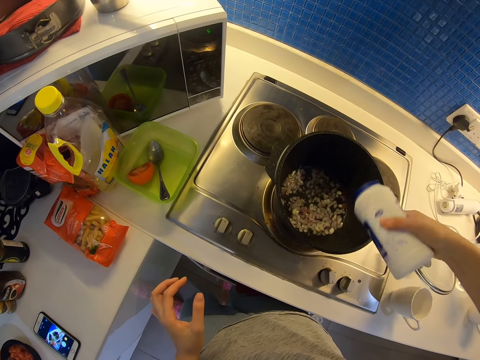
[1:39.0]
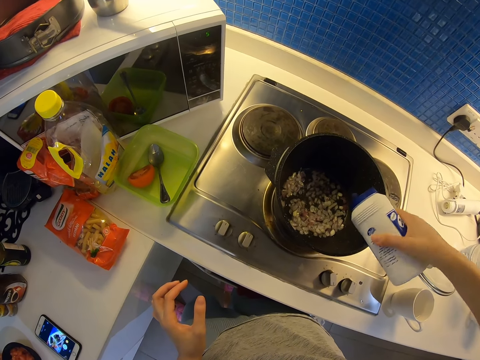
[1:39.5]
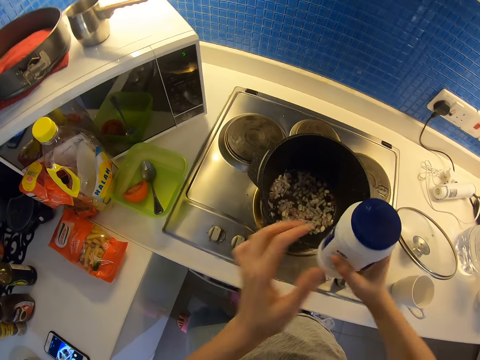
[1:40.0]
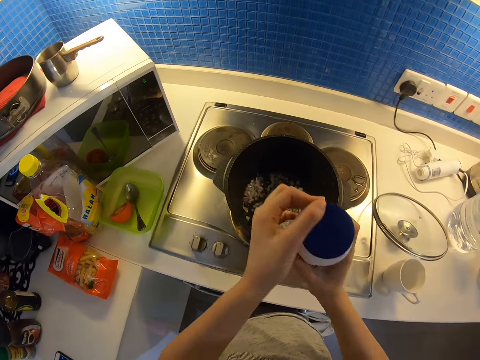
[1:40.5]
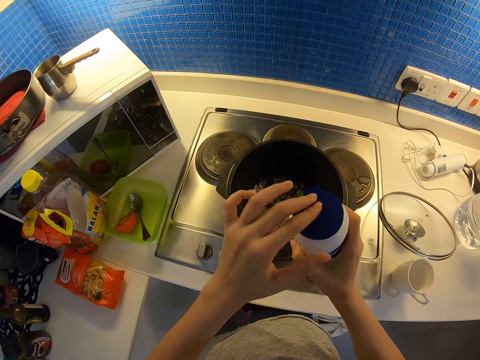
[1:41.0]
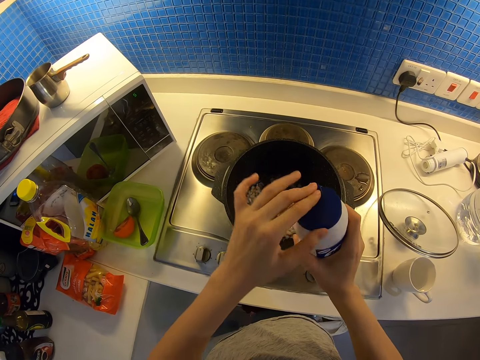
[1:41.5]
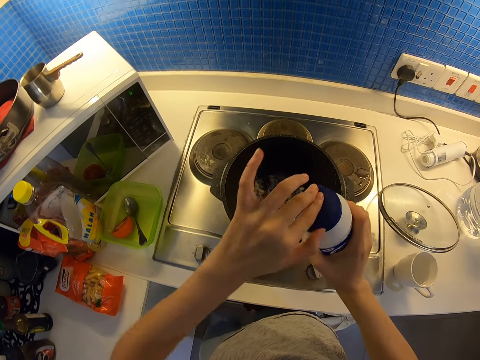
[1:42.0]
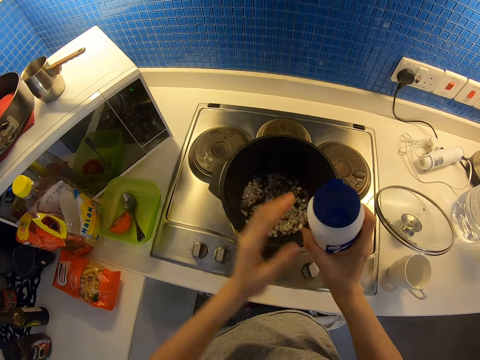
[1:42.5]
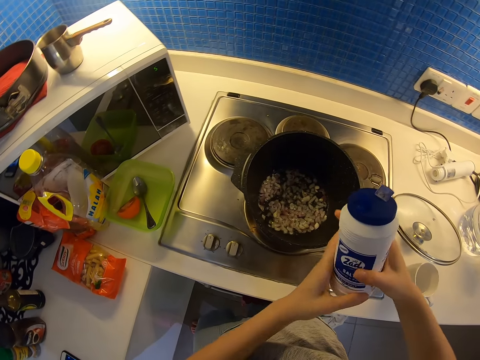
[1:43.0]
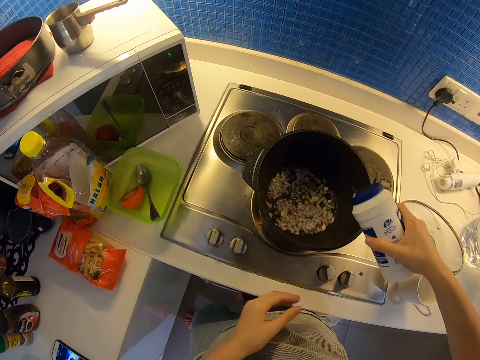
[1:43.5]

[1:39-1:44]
The camera wearer closes the ingredient container with his left hand. He opens the ingredient container with his left hand from the other edge. He pours the ingredient into the pot with his right hand.

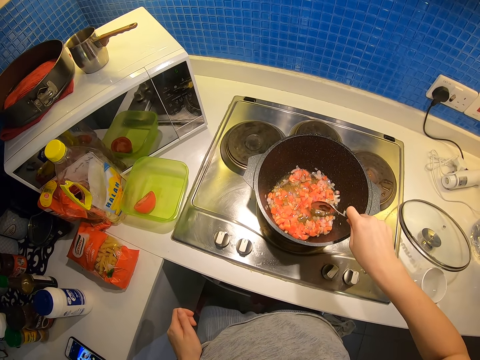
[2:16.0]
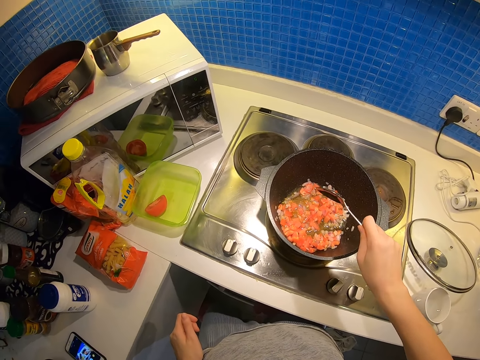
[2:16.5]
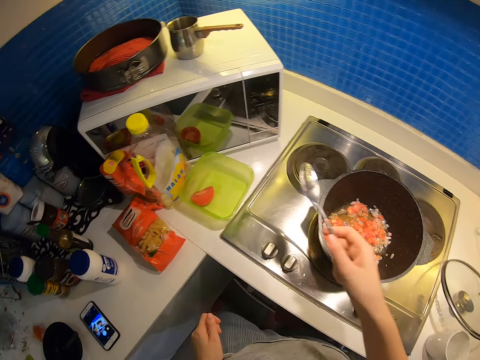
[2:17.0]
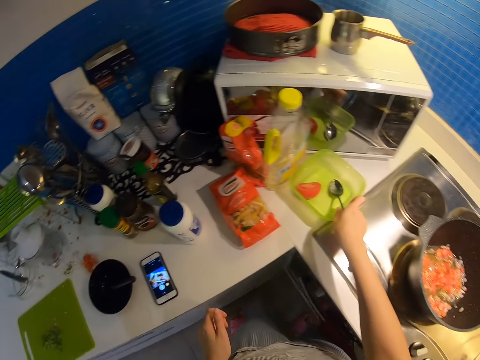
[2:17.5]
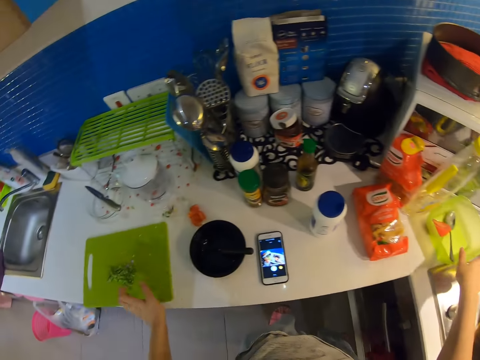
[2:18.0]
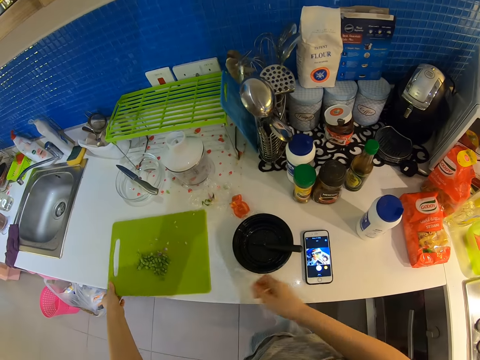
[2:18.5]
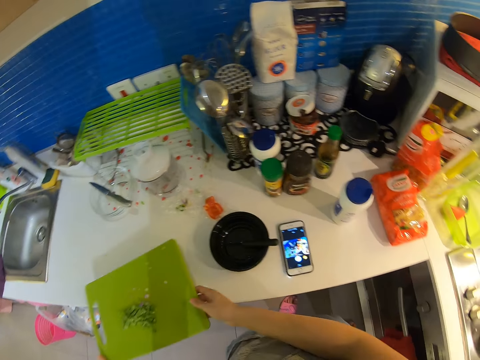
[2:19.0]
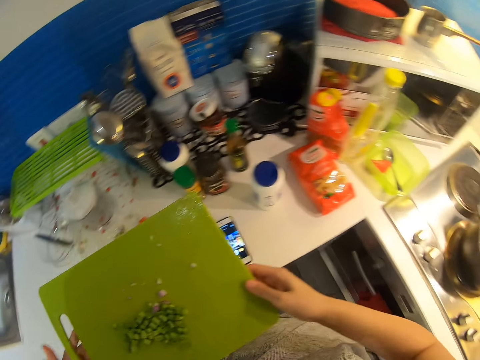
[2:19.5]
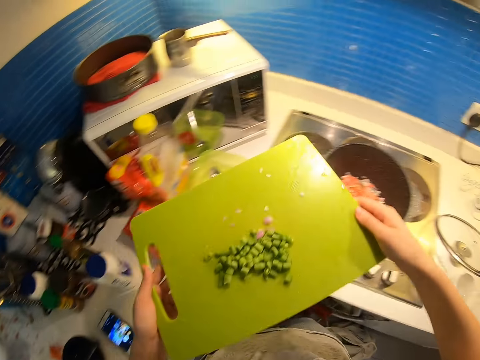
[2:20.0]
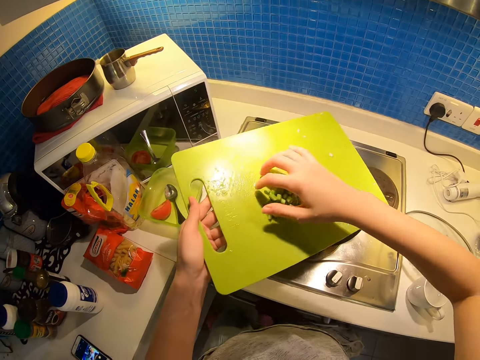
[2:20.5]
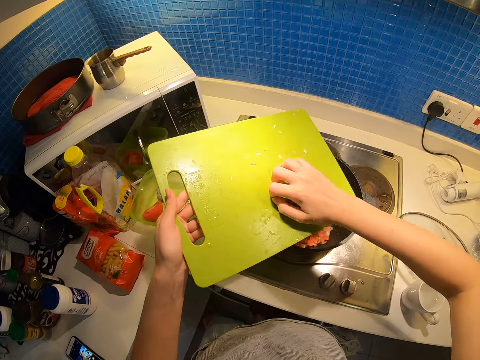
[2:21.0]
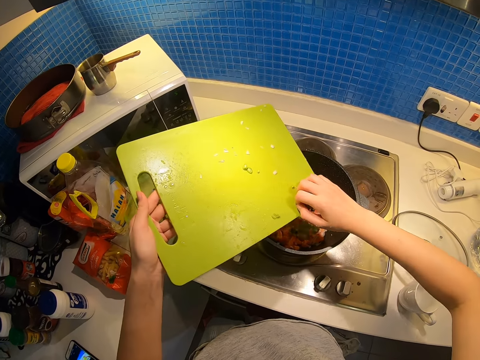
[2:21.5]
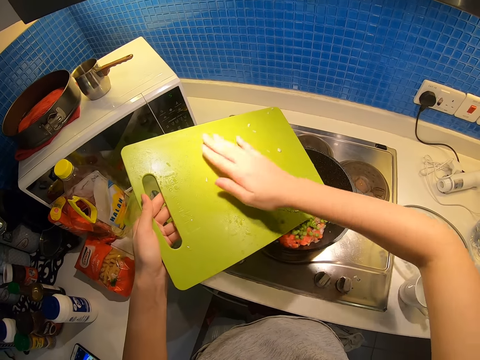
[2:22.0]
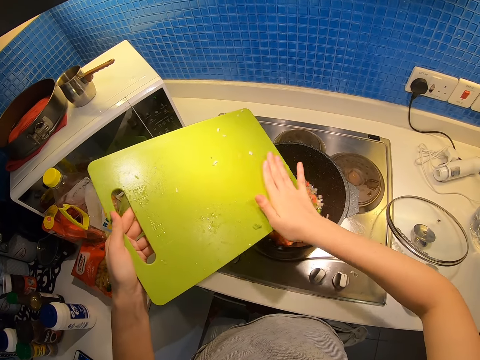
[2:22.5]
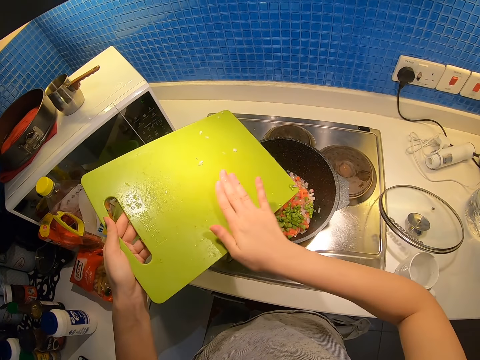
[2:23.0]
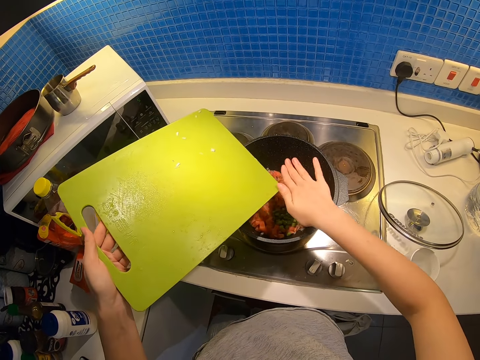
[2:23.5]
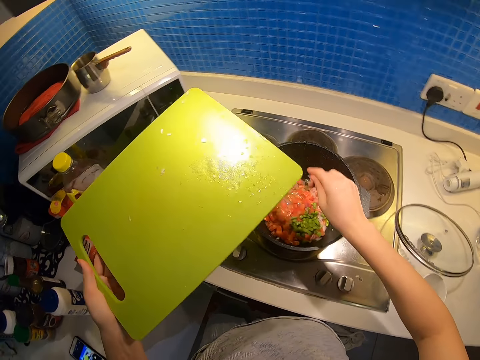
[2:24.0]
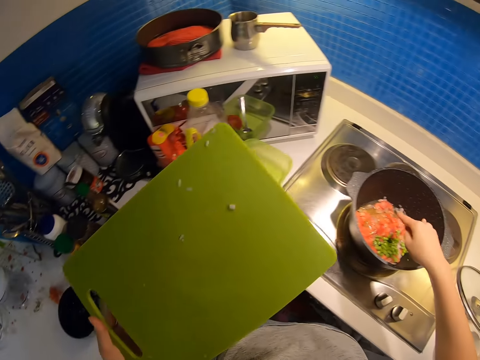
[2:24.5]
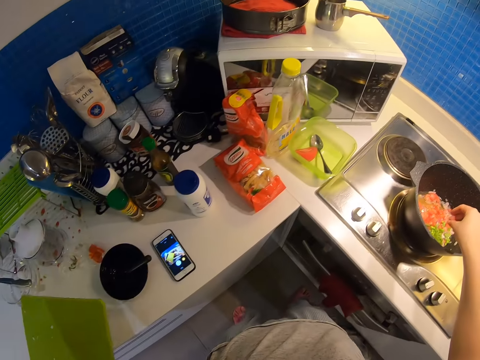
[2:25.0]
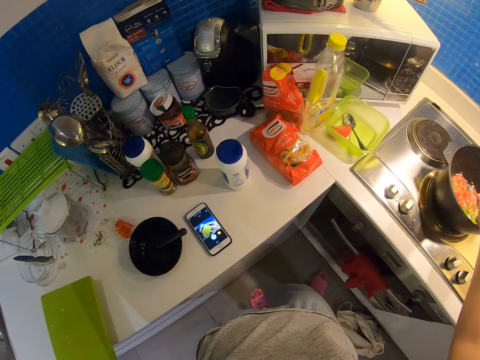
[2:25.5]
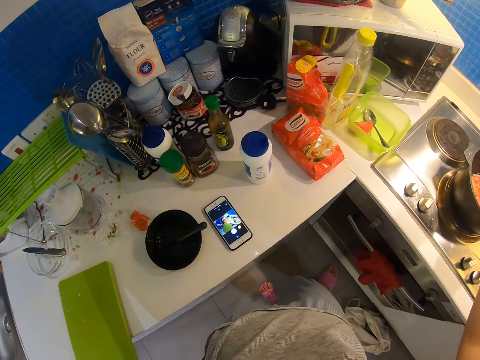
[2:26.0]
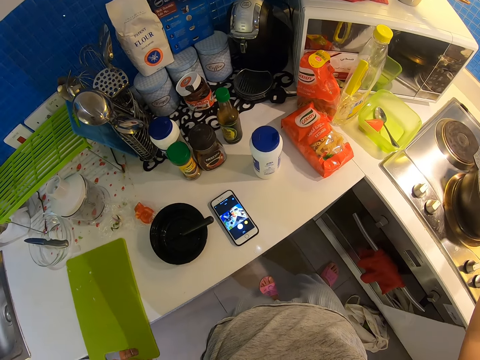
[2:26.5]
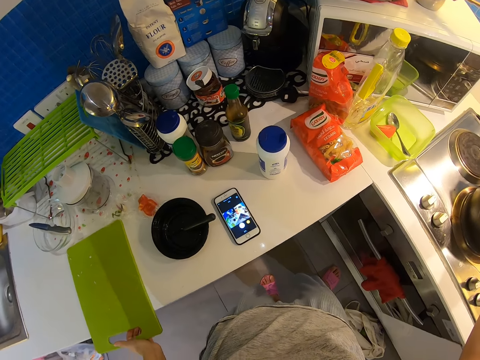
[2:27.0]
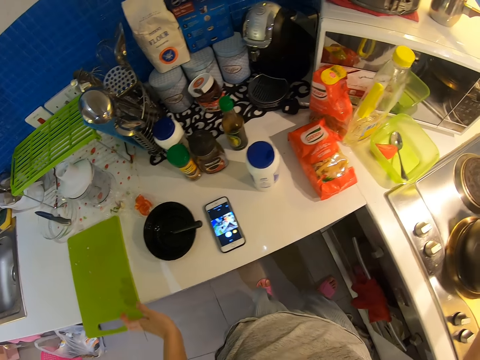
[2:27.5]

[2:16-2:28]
The camera wearer places the spoon in his right hand in the container. He carries the chopping board from the kitchen counter with both hands. He pours the green ingredient into the pot with his right hand. He places the chopping board on the kitchen counter with his left hand.

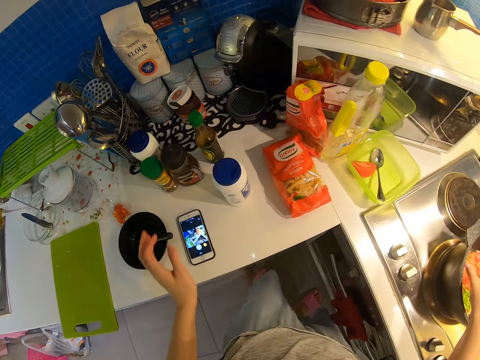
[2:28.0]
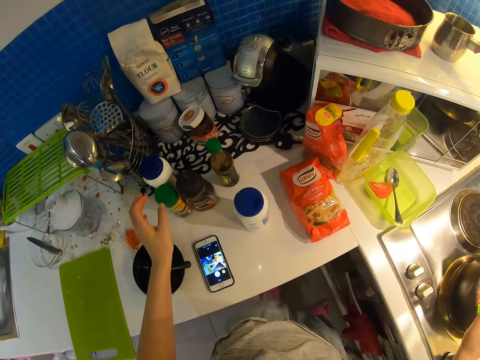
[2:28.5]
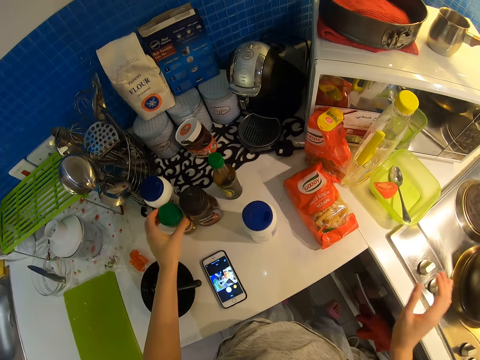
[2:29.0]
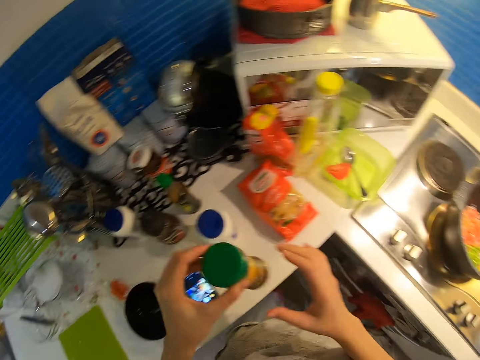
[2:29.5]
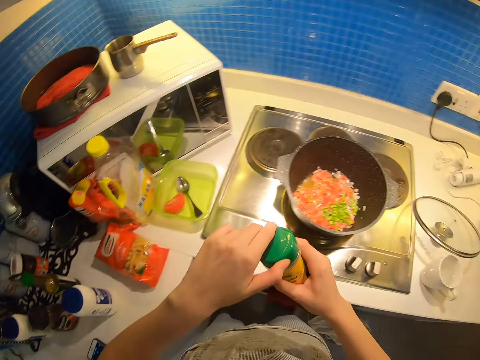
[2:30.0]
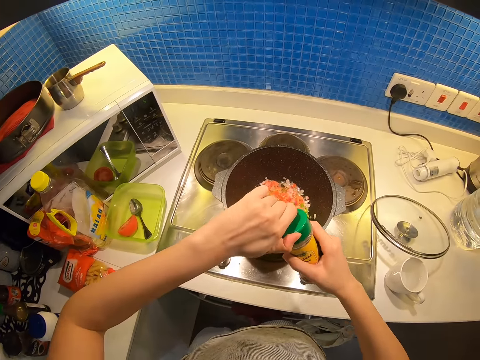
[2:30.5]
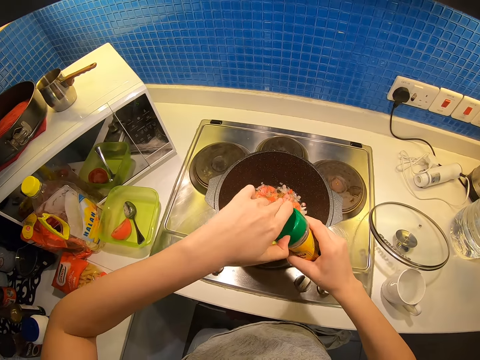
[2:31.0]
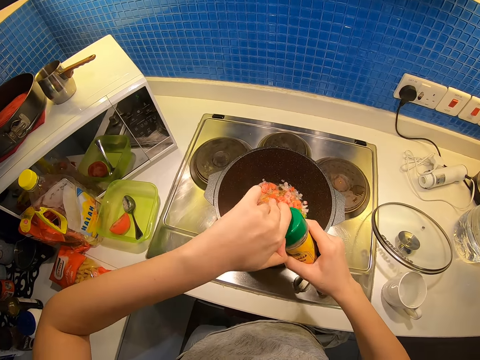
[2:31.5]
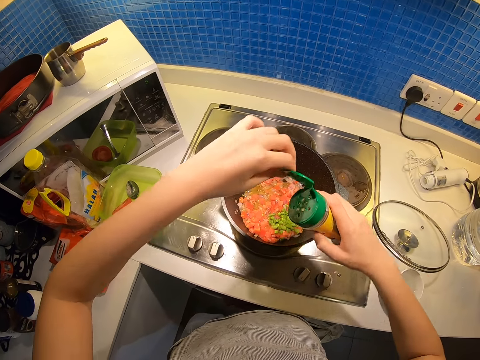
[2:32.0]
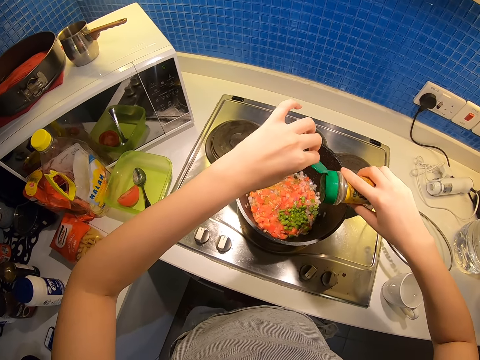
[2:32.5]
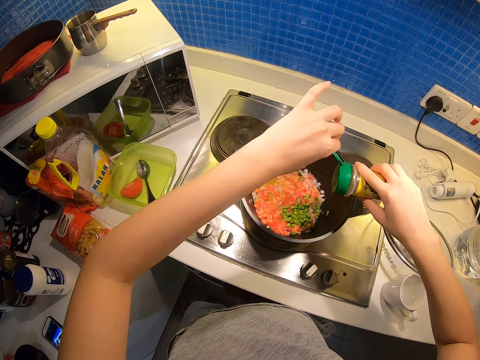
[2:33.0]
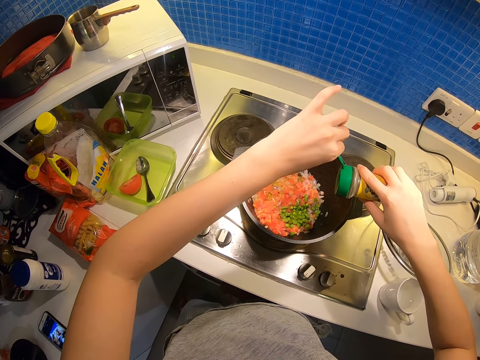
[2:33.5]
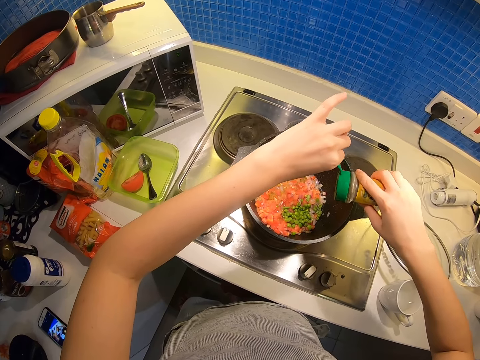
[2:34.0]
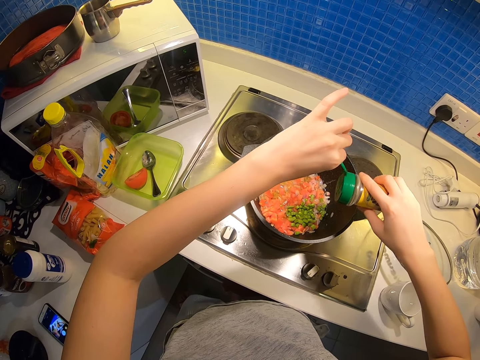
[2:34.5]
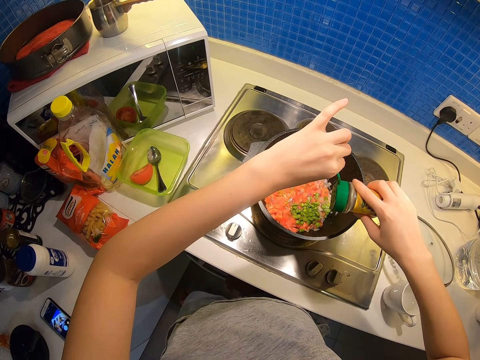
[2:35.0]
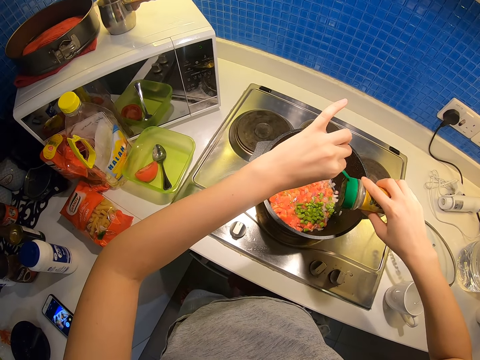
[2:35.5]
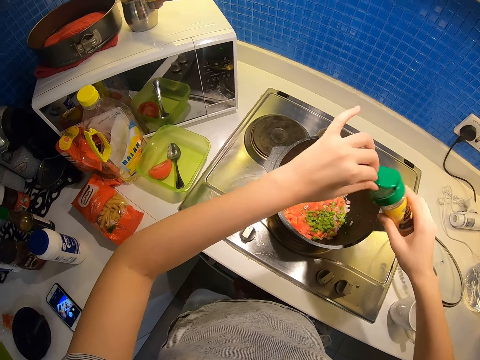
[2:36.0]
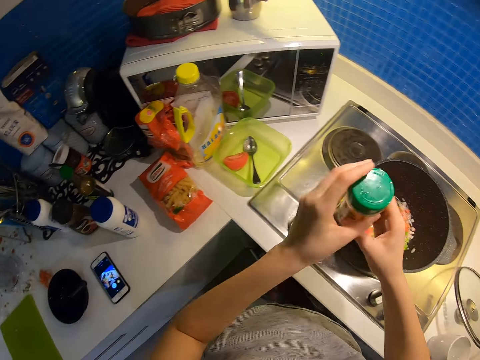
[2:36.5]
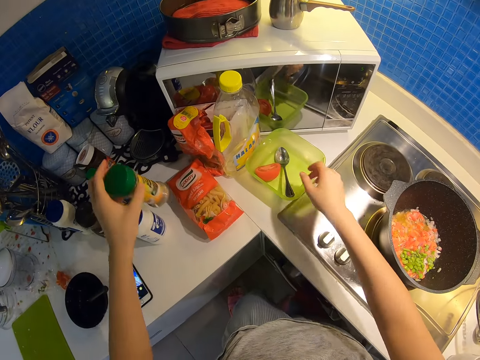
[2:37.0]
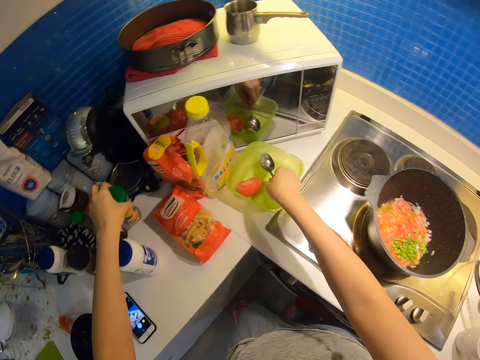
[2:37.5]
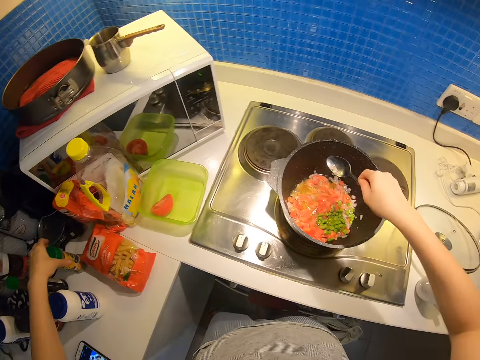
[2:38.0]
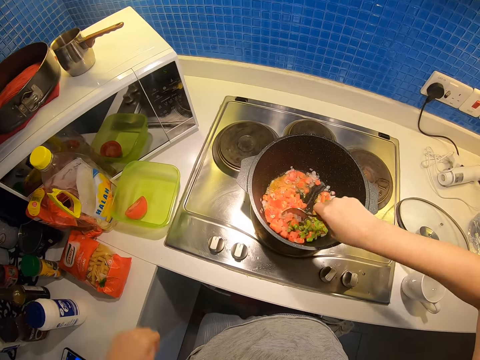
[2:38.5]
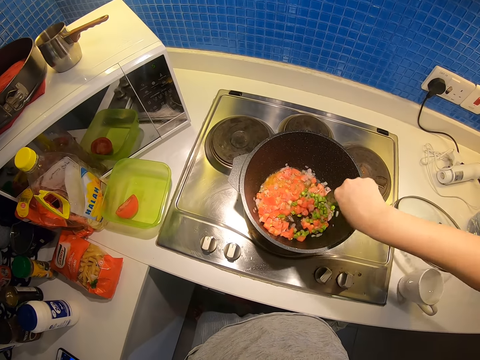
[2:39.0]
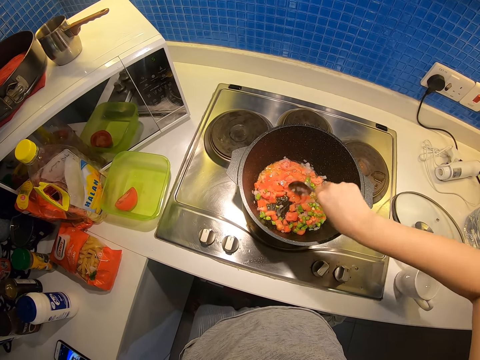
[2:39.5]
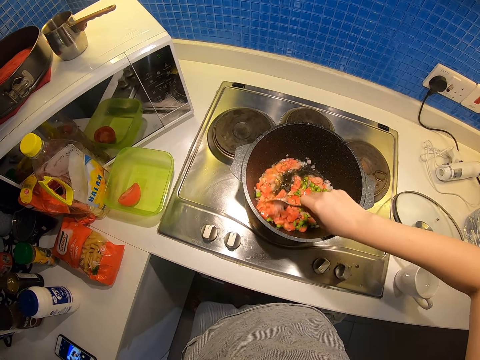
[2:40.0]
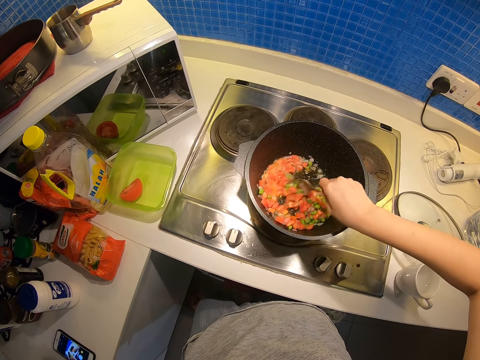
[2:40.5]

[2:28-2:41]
The camera wearer picks an ingredient container from the kitchen counter with his left hand. He passes the ingredient container to his right hand. He opens the lid of the ingredient container with his left hand. He pours the ingredient into the pot with his right hand. He covers the ingredient container with his left hand. He passes the ingredient container to his left hand. He drops the ingredient container on the kitchen counter. He picks the spoon from the container with his right hand. He stirs the content in the pot with the spoon in his right hand.
